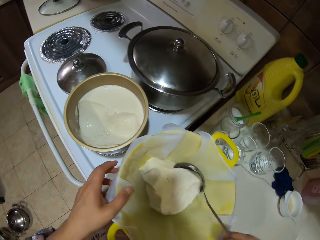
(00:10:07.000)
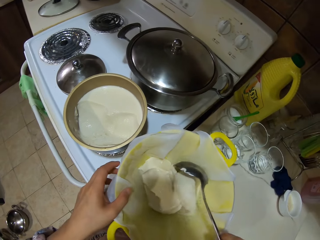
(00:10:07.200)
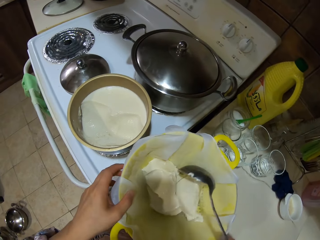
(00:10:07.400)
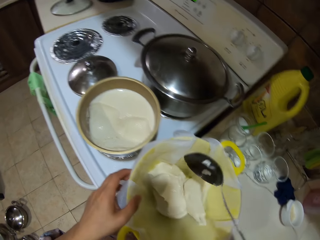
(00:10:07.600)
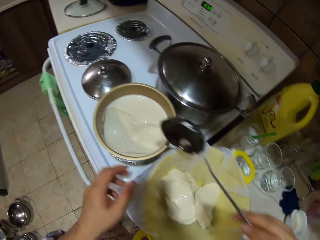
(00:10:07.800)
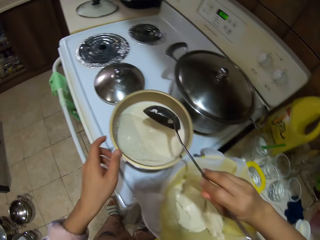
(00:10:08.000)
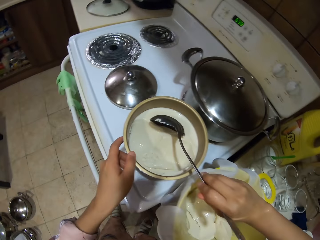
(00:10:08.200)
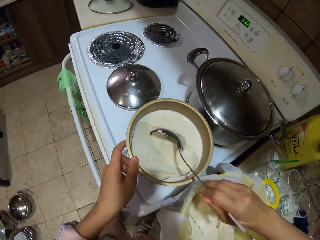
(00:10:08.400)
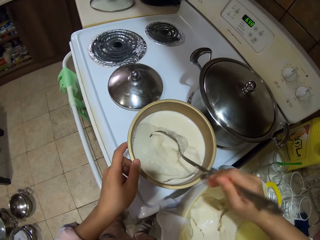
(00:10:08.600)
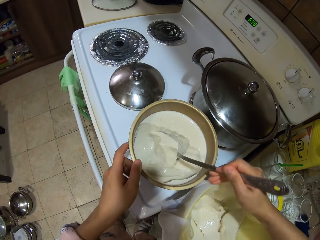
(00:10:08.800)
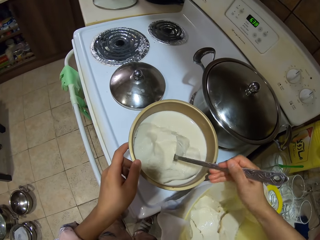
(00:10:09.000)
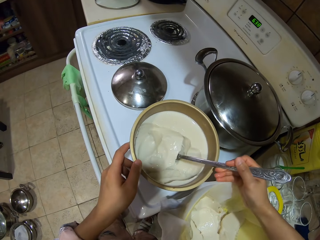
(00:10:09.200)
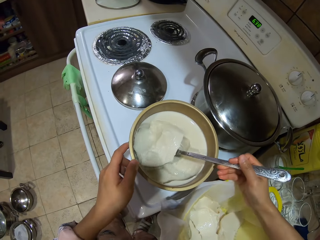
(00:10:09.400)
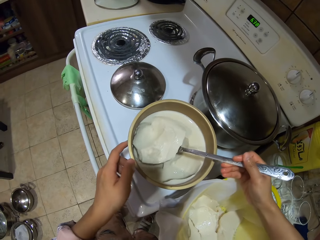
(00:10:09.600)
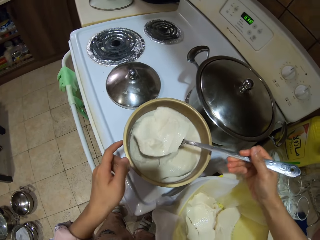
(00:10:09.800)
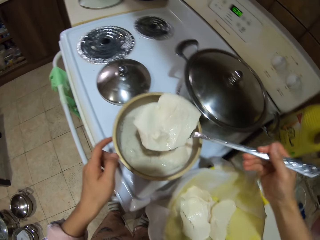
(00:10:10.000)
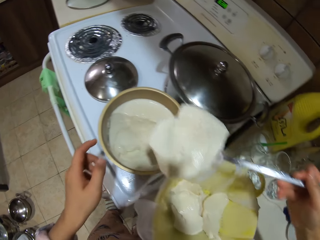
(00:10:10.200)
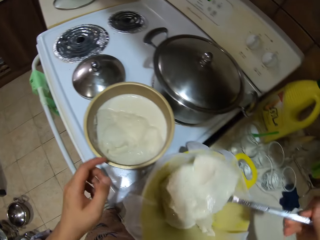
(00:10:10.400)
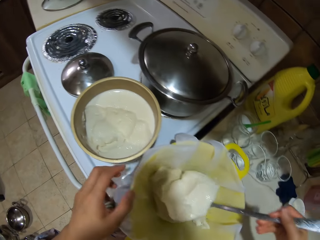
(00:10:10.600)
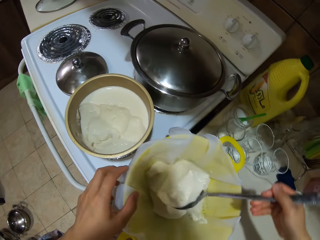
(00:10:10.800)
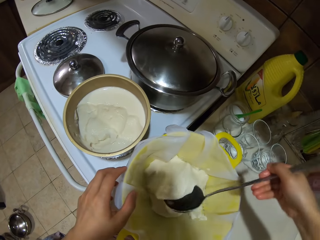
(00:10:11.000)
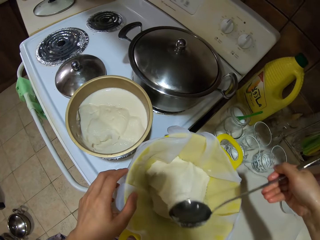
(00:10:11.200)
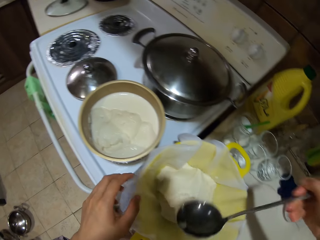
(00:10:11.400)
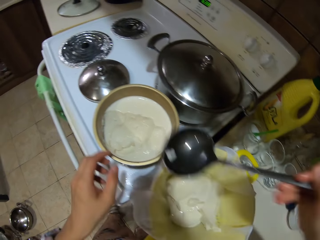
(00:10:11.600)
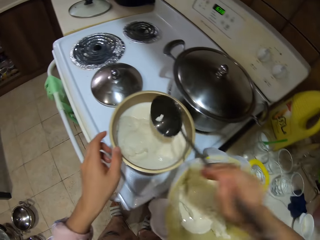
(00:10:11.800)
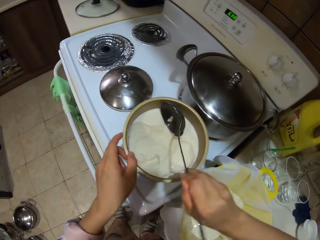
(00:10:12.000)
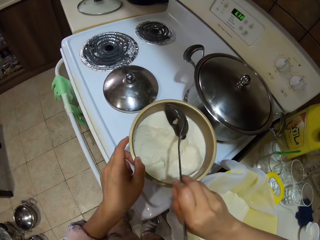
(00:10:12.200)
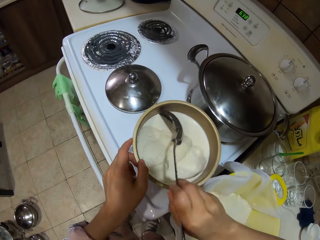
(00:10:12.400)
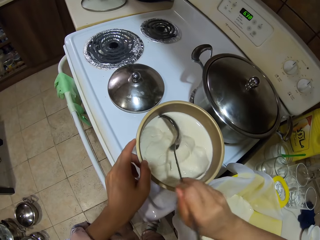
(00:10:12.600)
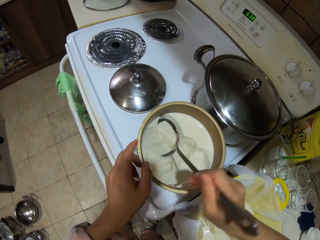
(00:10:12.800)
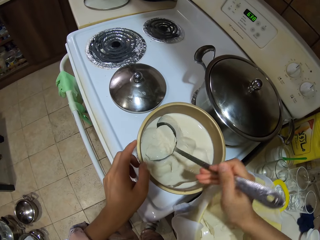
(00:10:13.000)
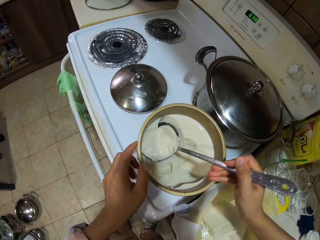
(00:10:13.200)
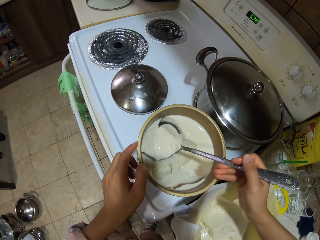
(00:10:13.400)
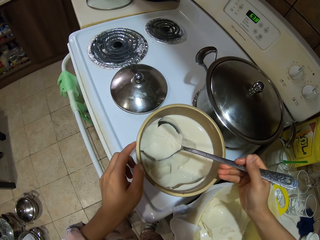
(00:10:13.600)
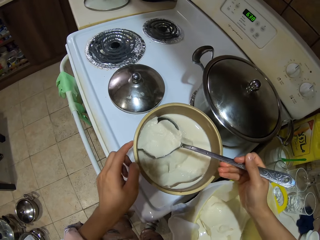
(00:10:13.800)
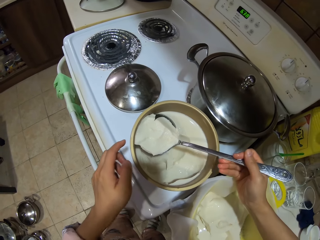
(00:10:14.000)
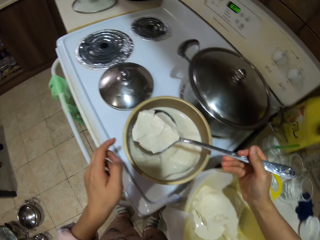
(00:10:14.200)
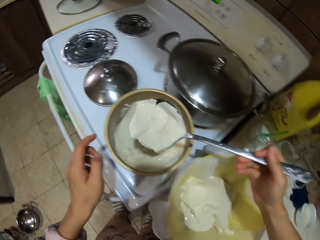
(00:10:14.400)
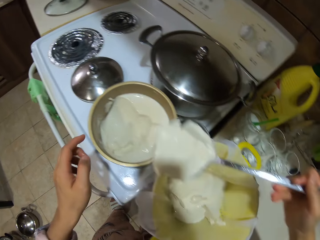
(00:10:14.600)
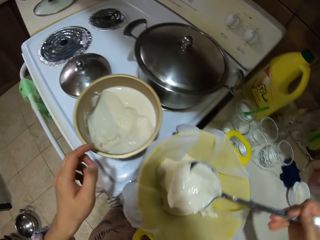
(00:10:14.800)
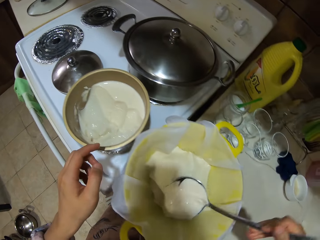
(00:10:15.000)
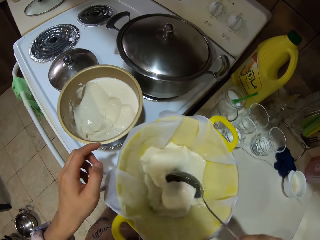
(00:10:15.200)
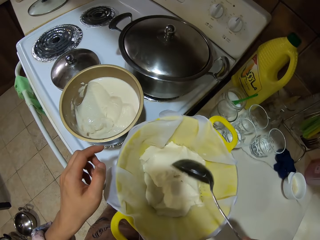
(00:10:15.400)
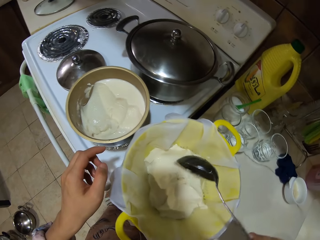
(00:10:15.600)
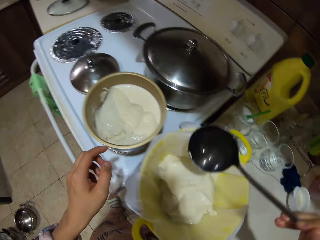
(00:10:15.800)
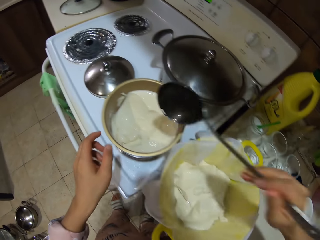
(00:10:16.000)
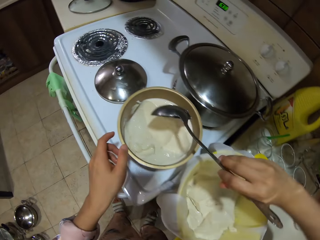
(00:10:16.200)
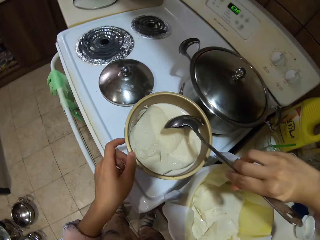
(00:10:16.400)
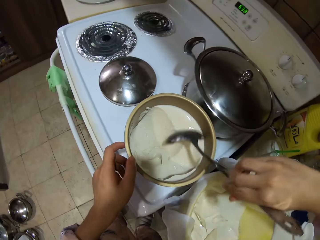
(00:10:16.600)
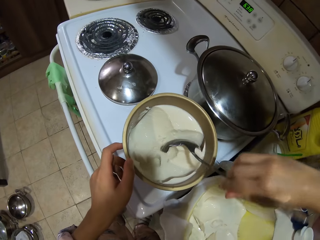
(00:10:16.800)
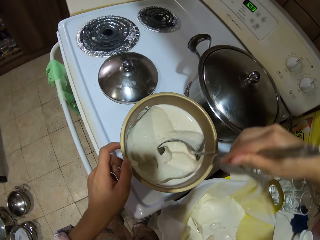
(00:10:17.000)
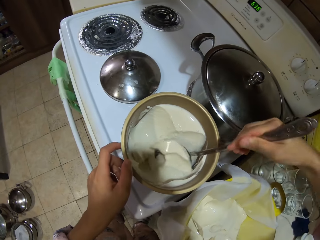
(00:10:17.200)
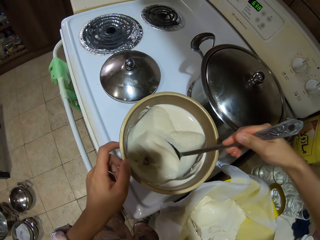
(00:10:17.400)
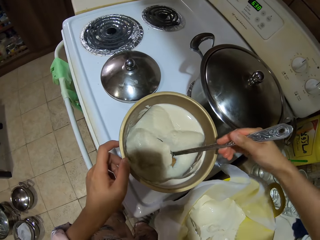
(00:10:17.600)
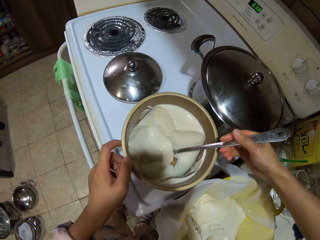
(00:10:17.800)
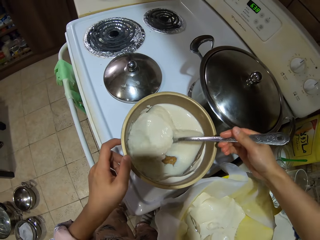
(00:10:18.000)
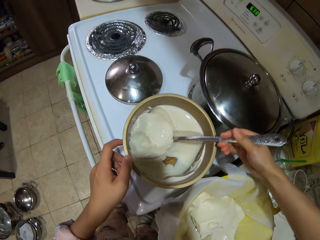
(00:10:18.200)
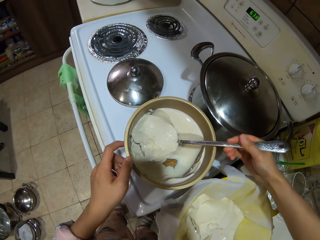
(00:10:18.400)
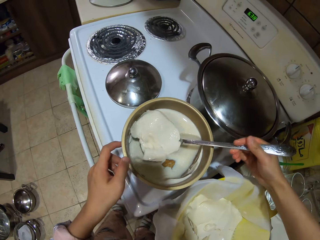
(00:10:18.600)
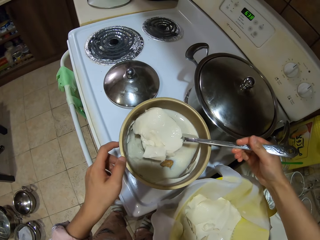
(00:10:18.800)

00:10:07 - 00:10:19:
The camera wearer puts something in a sieve dish. They scoop something in a pot with a soup spoon. They put something in the sieve dish. They scoop something in the pot with the soup spoon. They put something in the sieve dish. They scoop something in the pot with the soup spoon.

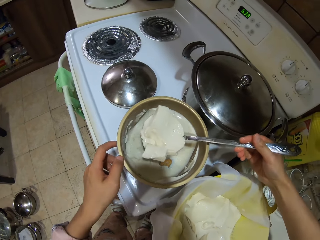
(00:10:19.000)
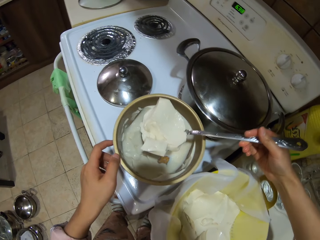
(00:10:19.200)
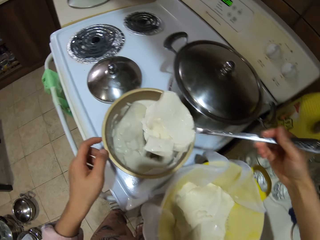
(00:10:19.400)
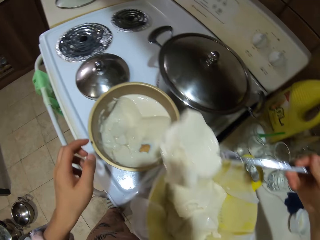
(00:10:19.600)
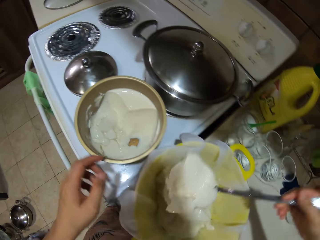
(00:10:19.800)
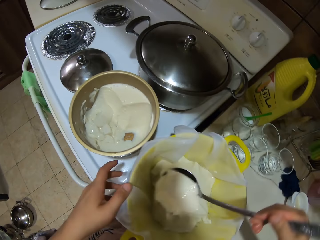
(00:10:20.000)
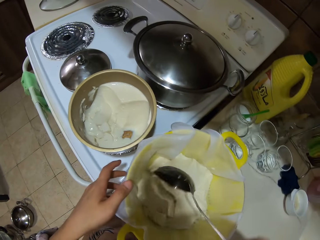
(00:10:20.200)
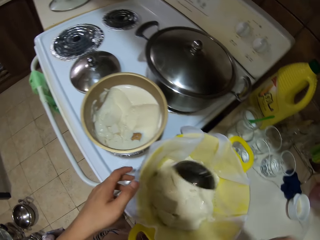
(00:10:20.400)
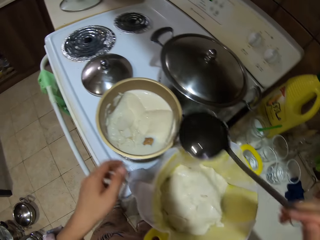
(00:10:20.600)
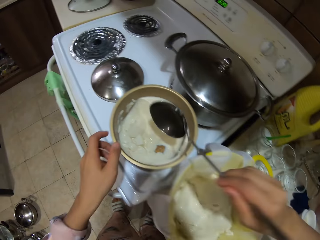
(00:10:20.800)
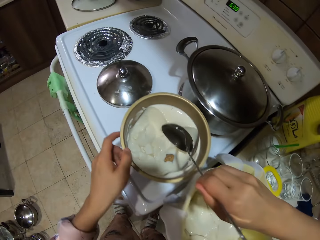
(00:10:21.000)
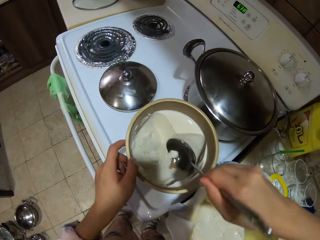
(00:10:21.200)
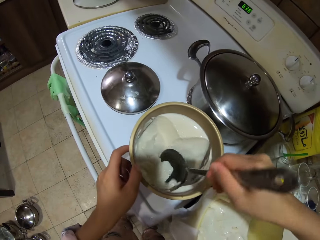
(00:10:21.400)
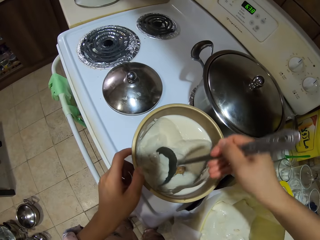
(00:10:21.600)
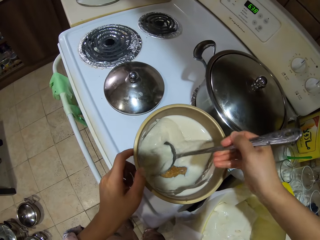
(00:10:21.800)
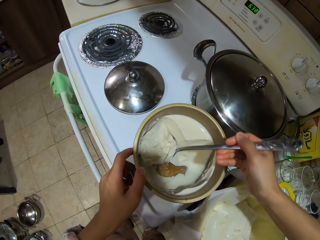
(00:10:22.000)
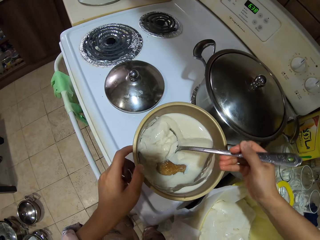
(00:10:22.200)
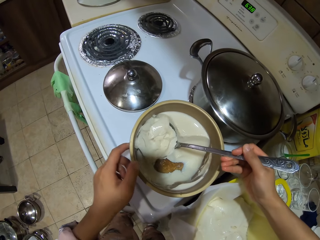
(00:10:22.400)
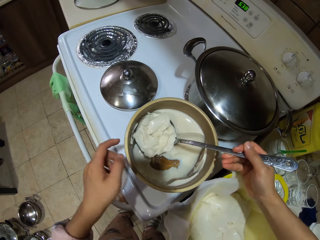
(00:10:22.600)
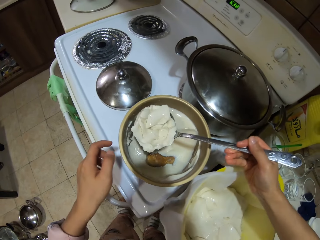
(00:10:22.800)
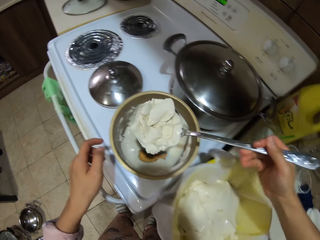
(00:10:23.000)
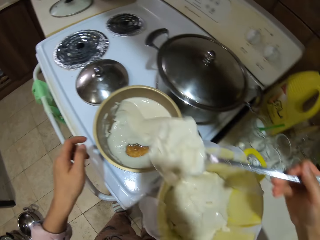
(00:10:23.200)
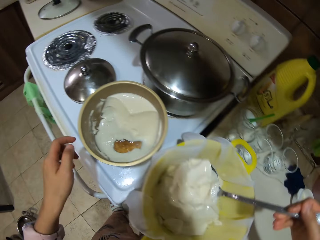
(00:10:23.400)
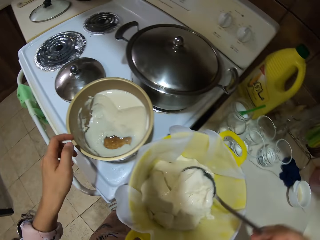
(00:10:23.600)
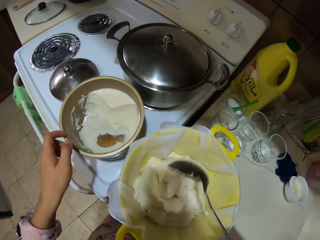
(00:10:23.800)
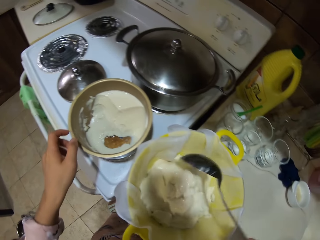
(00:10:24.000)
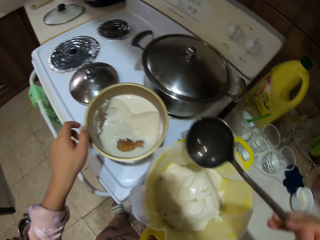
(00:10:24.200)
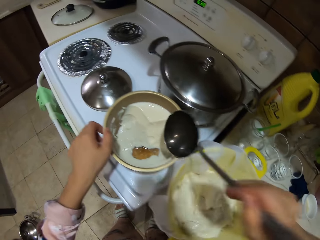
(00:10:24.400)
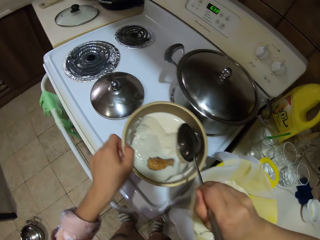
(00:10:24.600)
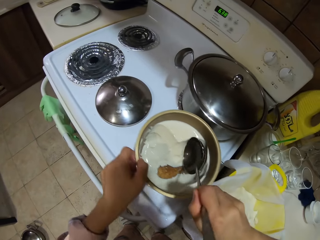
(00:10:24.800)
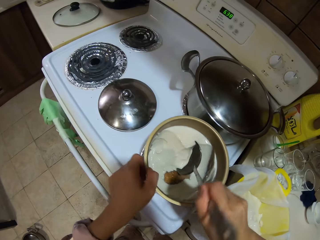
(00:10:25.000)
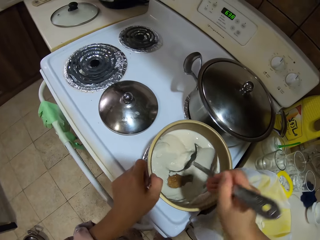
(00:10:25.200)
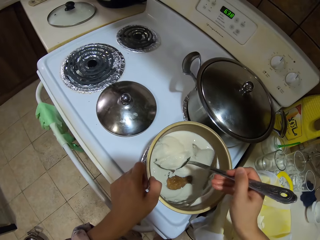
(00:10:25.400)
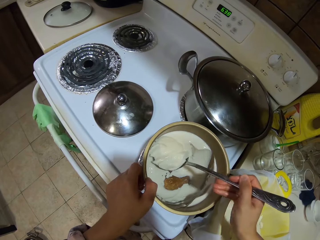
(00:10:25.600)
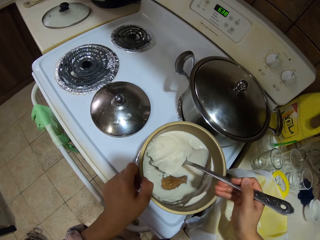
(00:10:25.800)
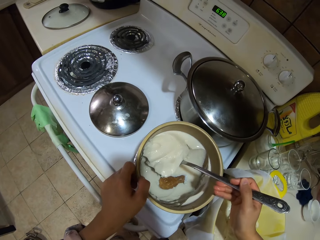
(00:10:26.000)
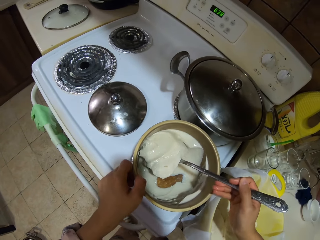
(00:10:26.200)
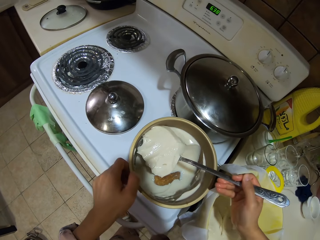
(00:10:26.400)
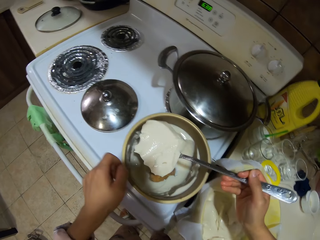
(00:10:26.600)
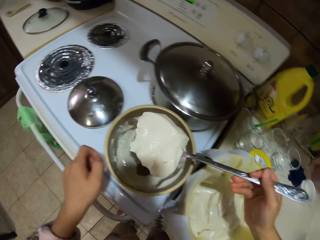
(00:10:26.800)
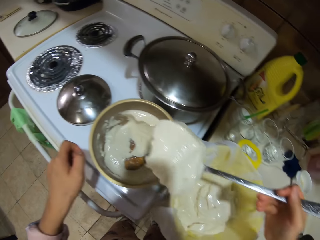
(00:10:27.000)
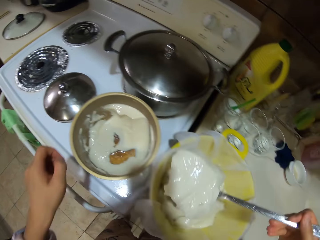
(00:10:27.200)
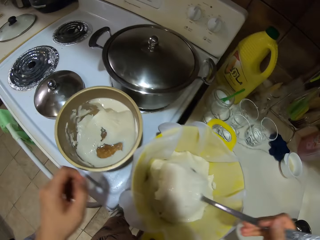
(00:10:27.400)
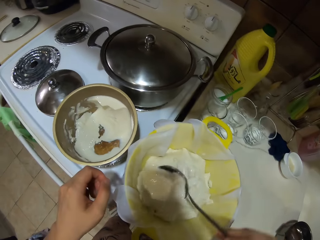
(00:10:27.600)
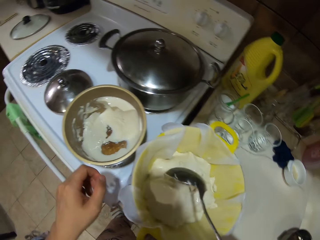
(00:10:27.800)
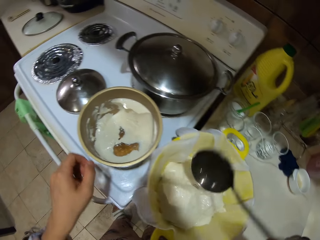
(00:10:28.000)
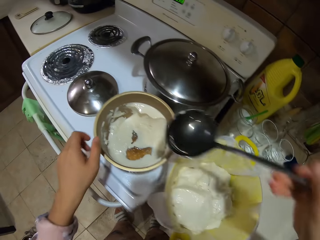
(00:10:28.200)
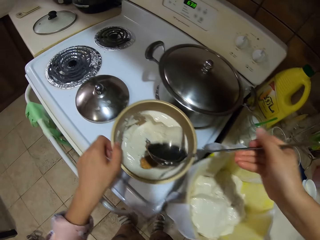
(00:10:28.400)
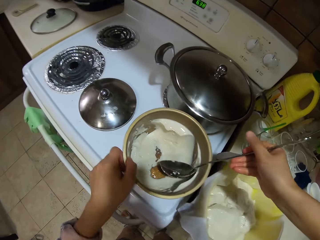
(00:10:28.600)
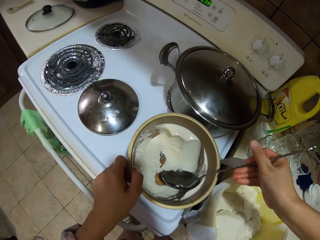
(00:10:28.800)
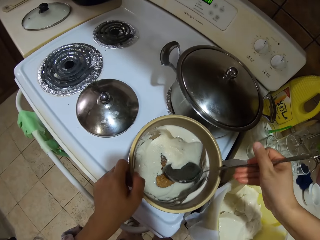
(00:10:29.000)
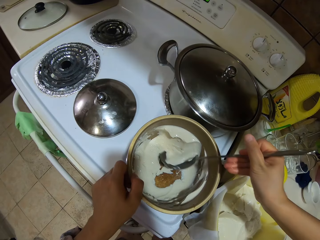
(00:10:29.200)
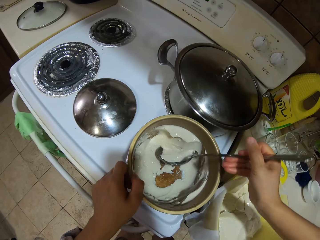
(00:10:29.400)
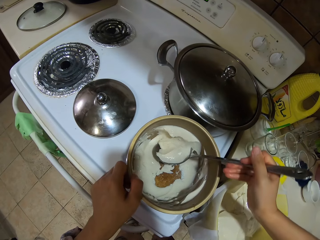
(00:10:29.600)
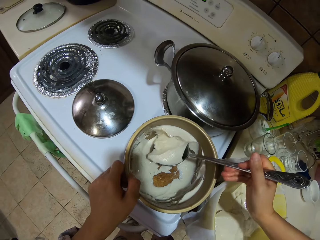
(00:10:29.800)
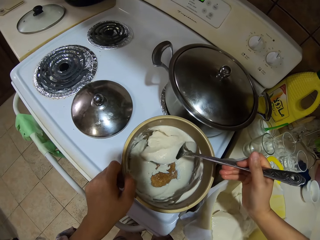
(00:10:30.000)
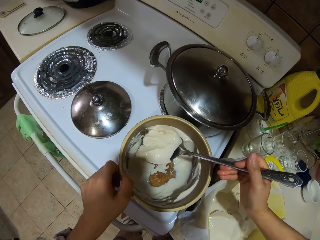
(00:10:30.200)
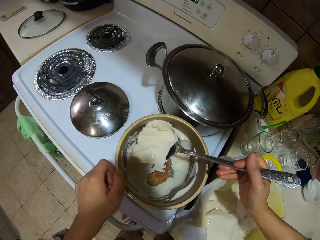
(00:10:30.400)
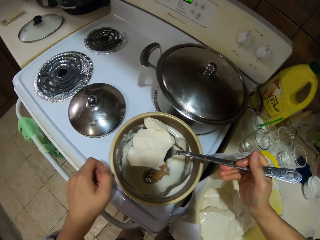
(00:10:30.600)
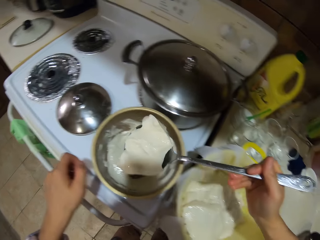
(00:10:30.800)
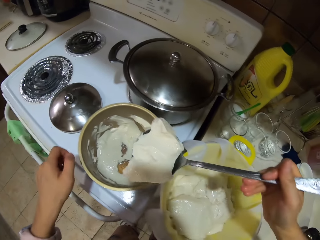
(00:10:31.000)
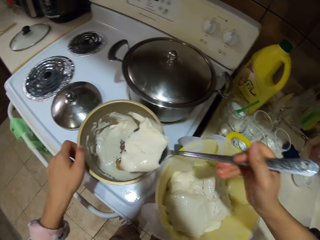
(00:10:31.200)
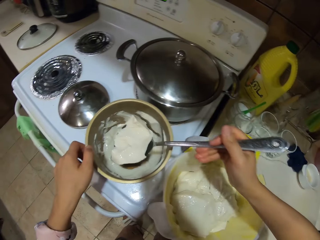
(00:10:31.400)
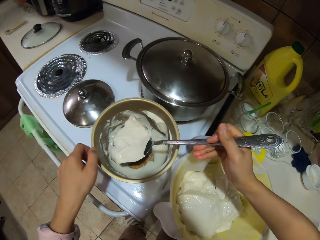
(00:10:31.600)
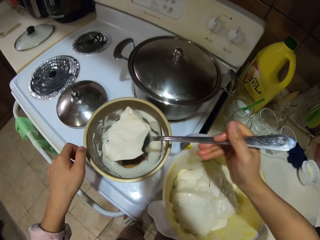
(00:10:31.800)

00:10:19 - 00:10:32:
The camera wearer puts something in a sieve dish. They scoop something in a pot with a soup spoon. They put something in the sieve dish. They scoop something in the pot with the soup spoon. They put something in the sieve dish. They scoop something in the pot with the soup spoon.
